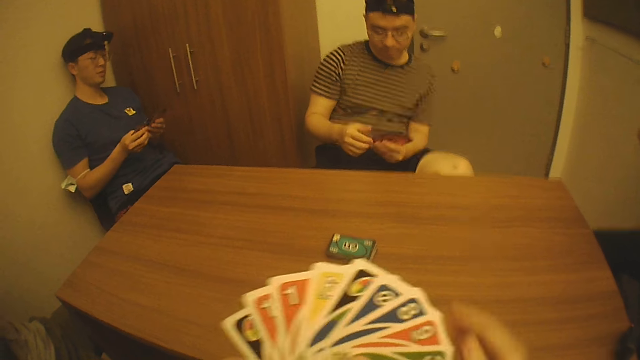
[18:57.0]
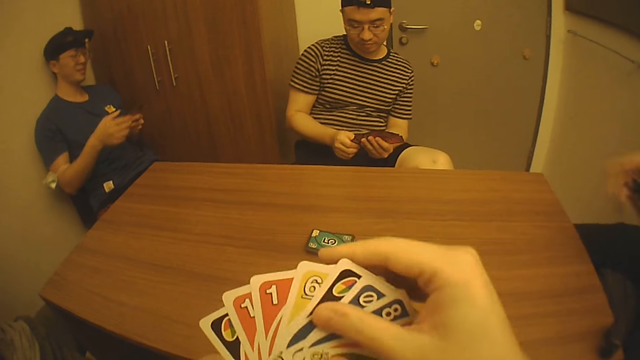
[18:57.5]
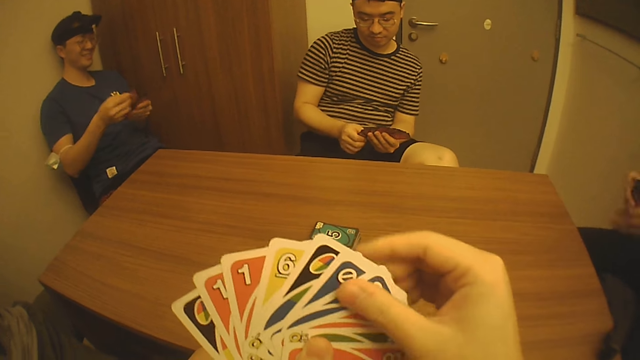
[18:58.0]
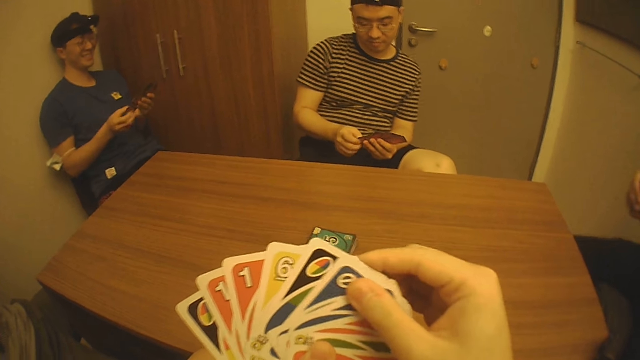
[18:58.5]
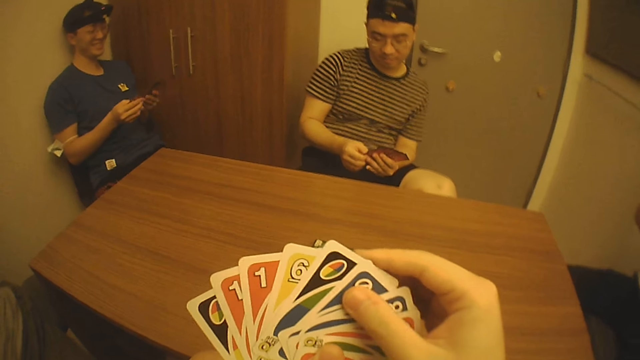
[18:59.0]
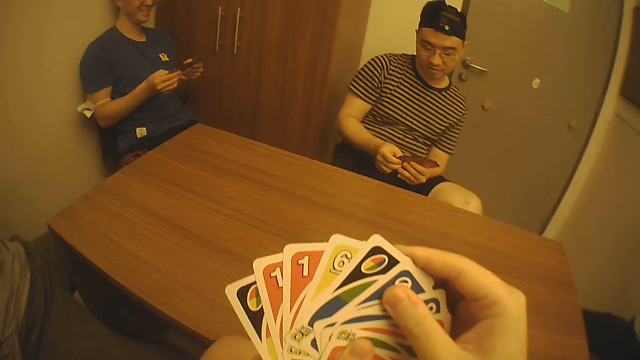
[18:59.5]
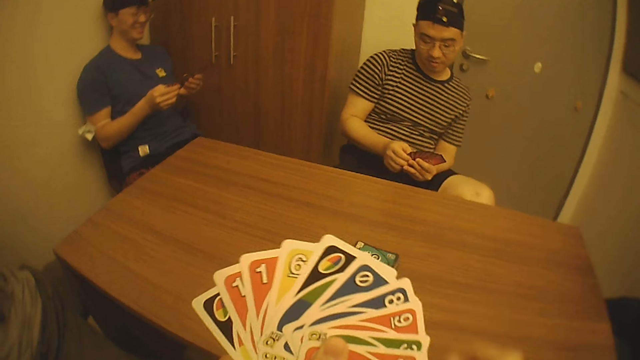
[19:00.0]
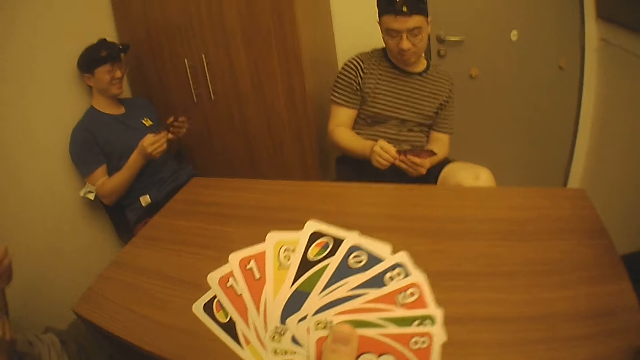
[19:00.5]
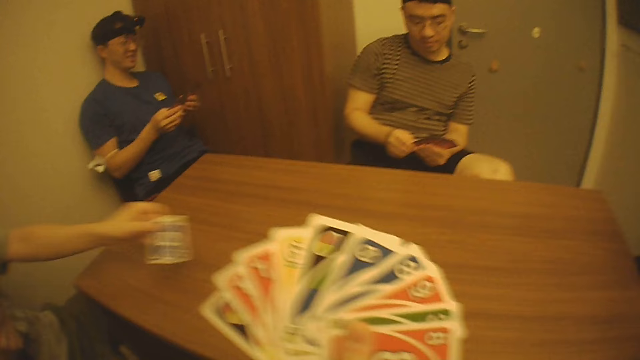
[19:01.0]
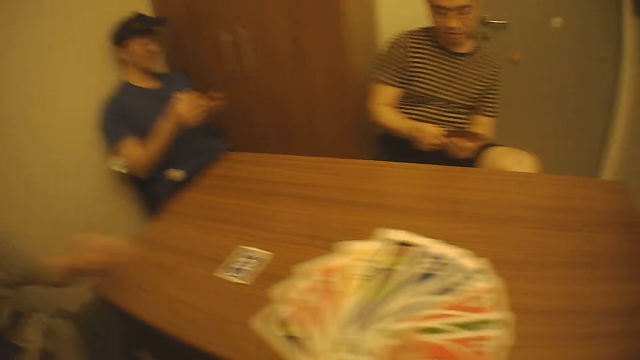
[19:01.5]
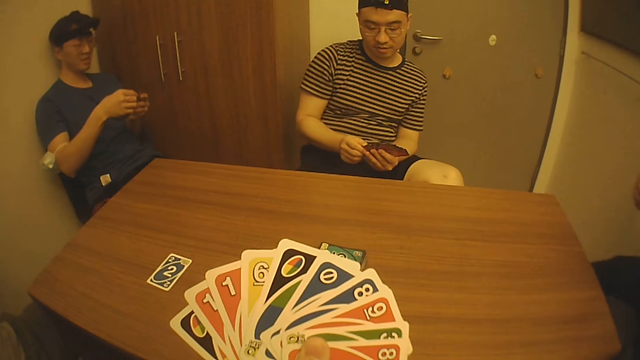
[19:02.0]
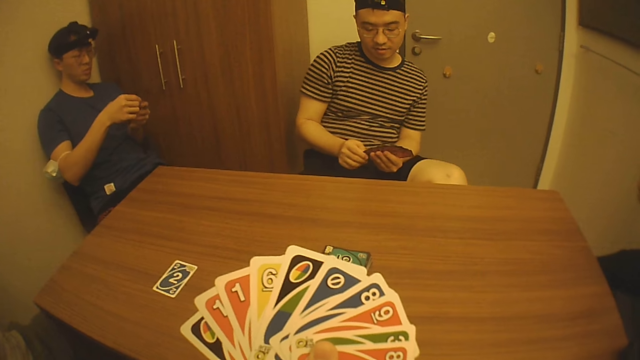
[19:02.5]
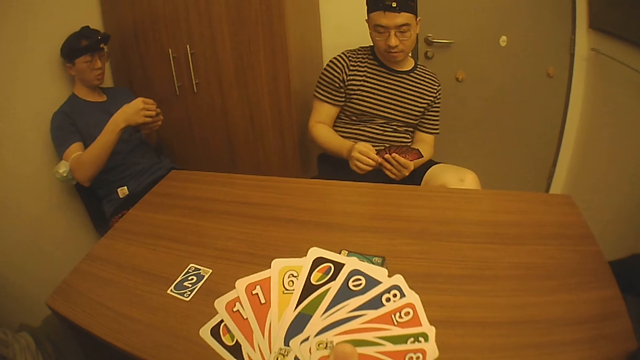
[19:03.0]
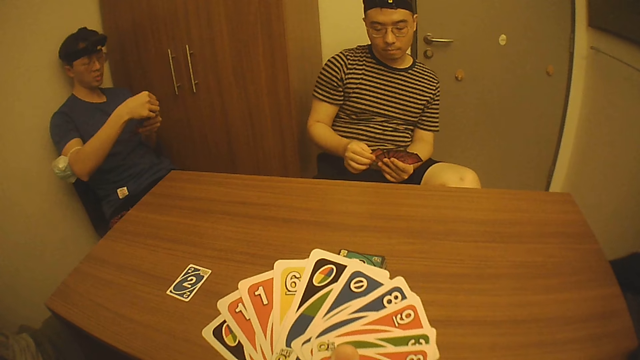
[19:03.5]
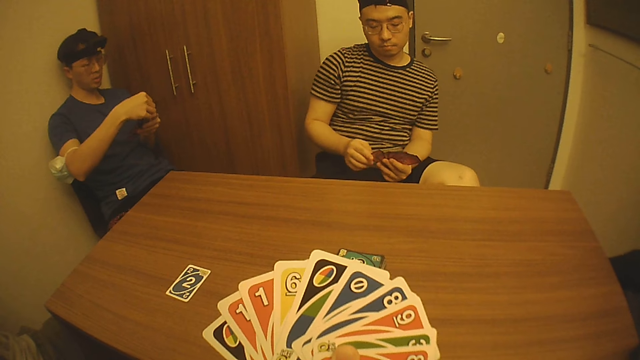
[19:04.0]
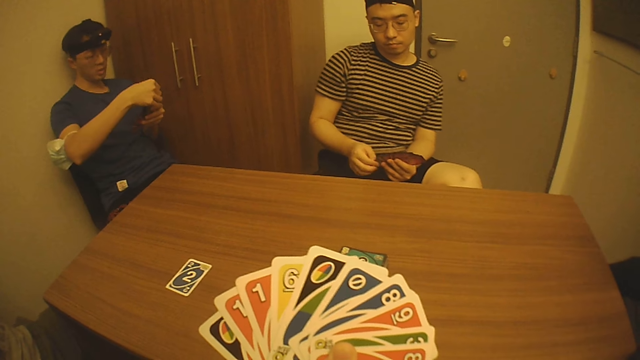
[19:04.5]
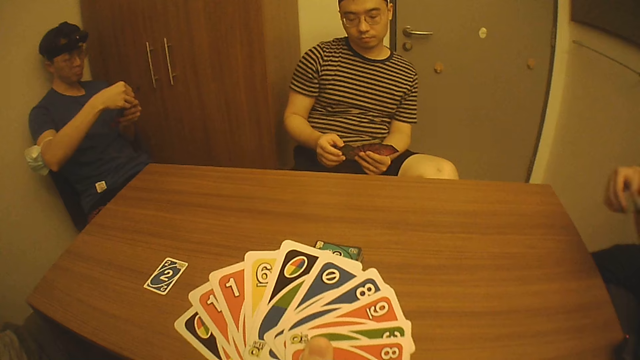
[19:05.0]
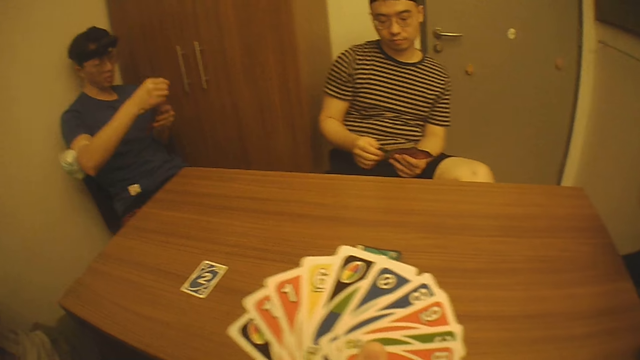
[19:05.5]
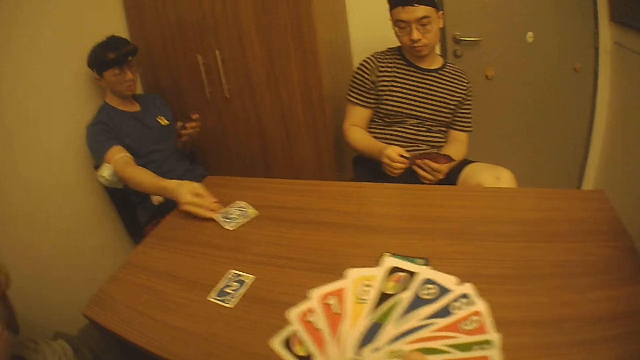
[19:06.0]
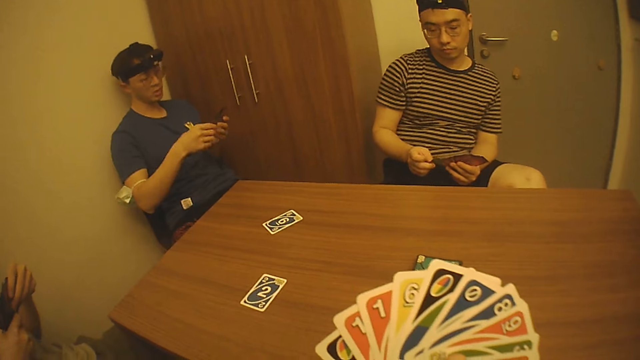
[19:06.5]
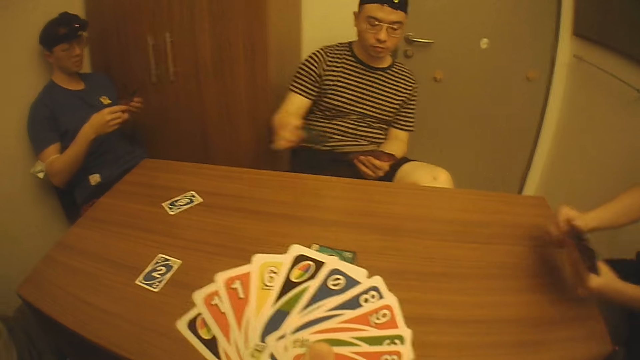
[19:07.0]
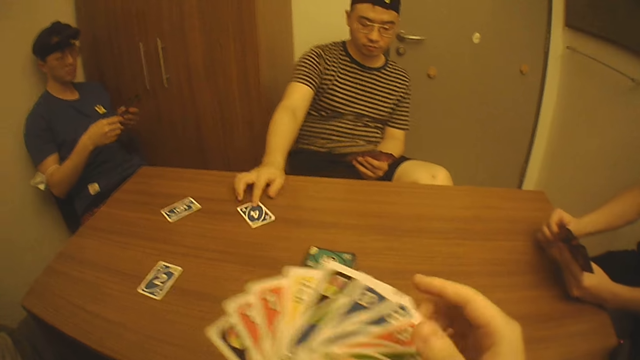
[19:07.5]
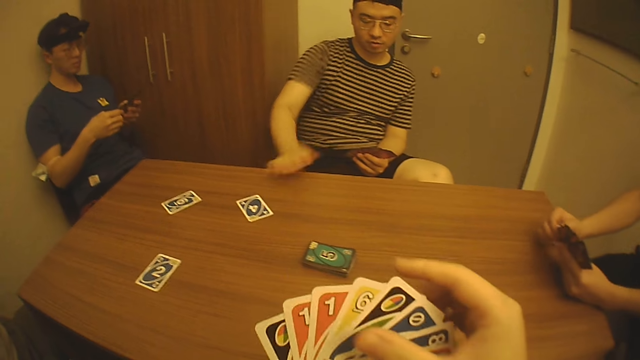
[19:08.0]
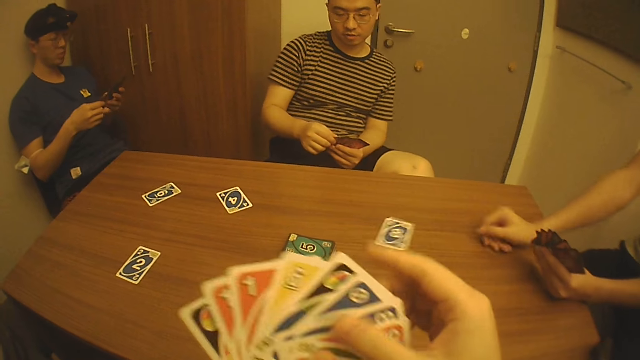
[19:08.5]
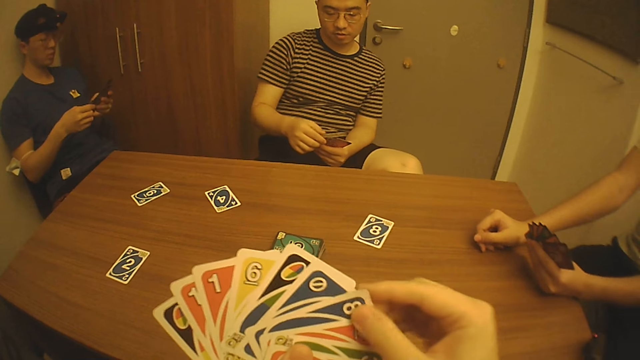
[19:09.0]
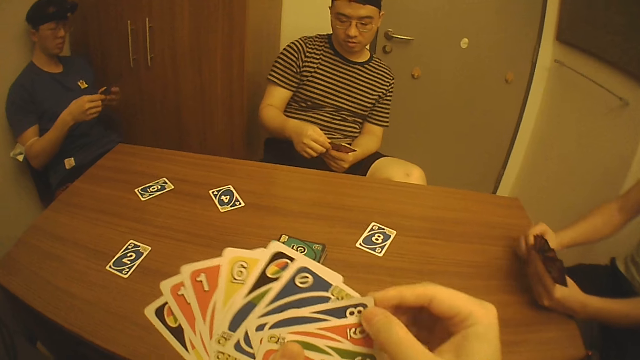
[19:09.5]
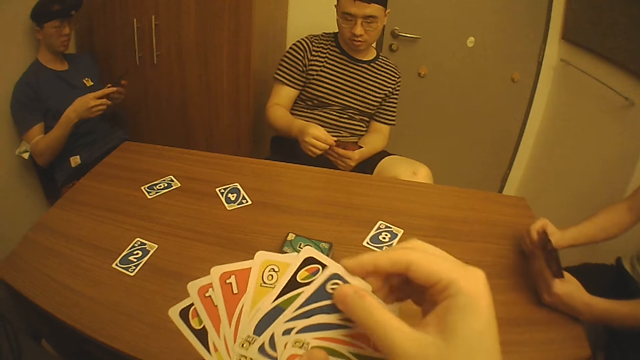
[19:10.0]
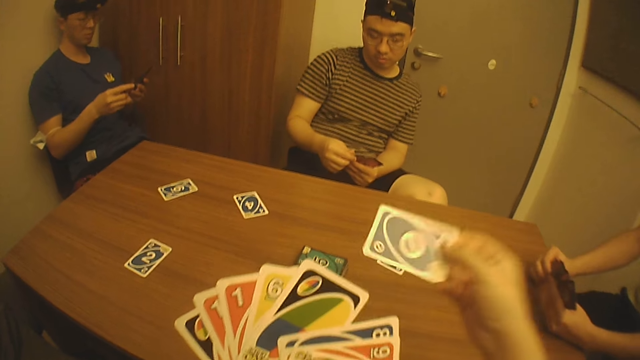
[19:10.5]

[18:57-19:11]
The camera wearer touches the playing cards, moves the right hand and looks at the playing cards. A man drops the playing card on the table. Another man looks at the playing cards. The camera wearer looks at the playing cards. A third man moves the right hand and drops the playing card on the table. The second man places the playing card on the table. The camera wearer touches the playing cards. A fourth man drops the playing card on the table. The camera wearer holds the playing cards and touches the playing cards.

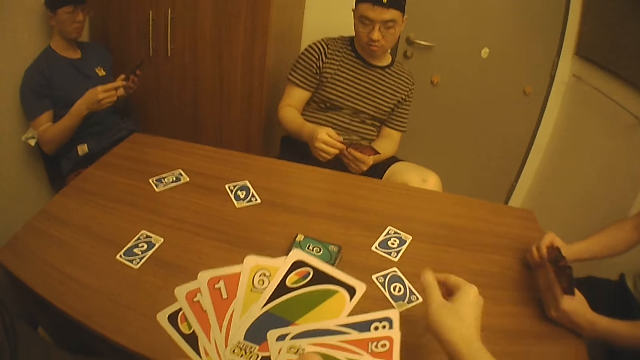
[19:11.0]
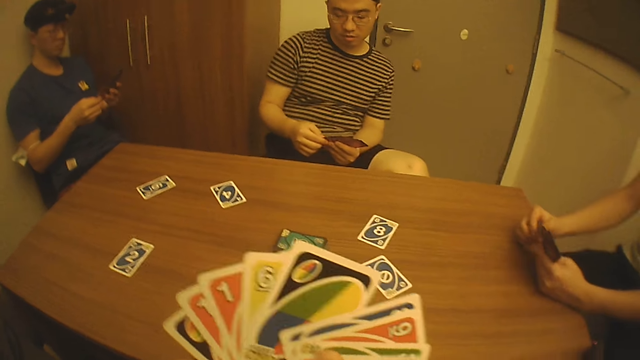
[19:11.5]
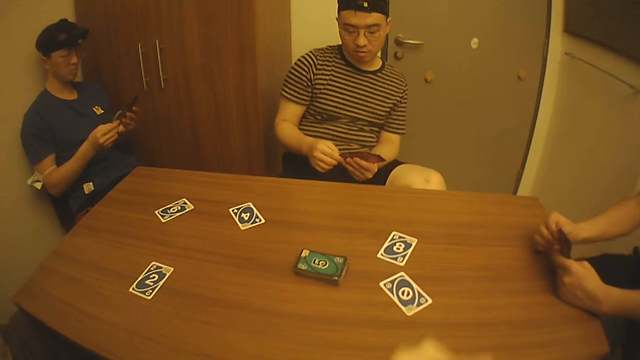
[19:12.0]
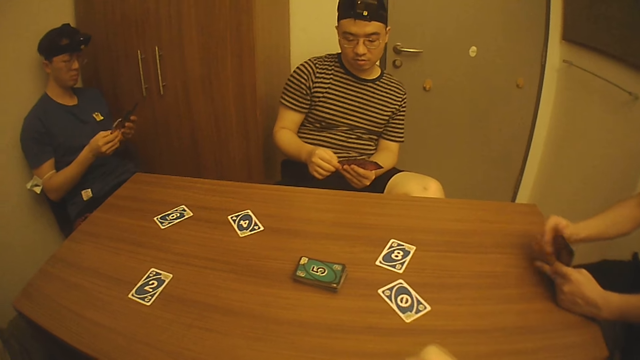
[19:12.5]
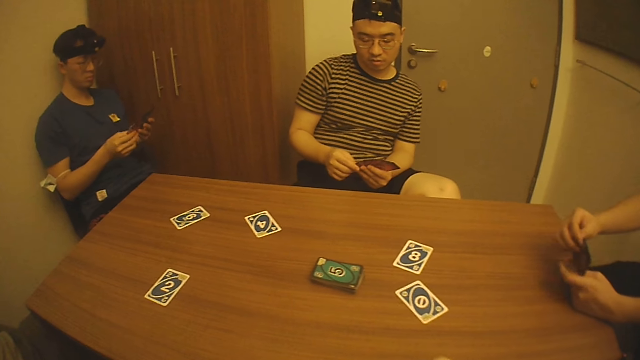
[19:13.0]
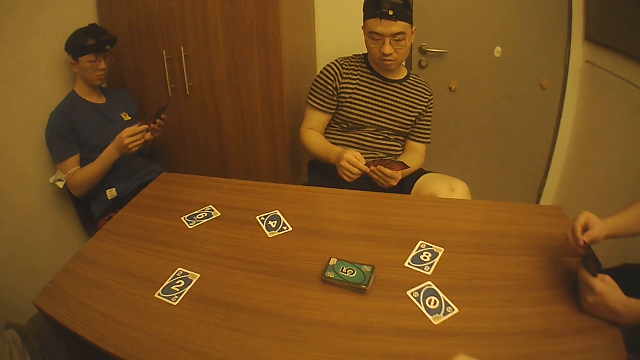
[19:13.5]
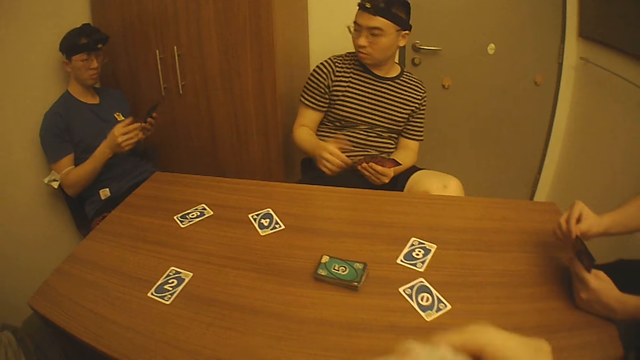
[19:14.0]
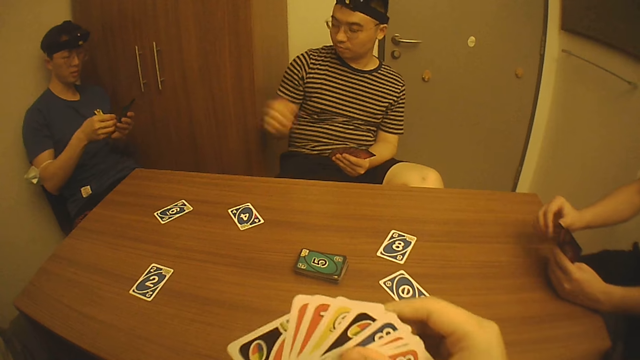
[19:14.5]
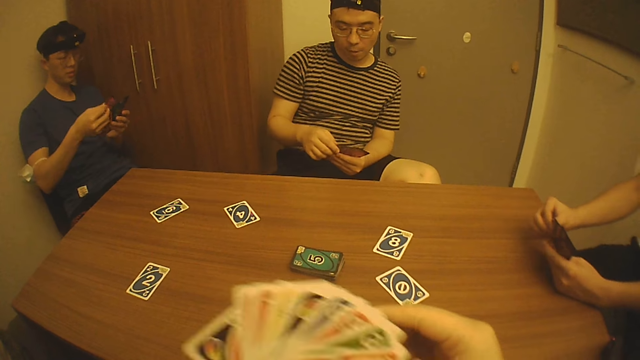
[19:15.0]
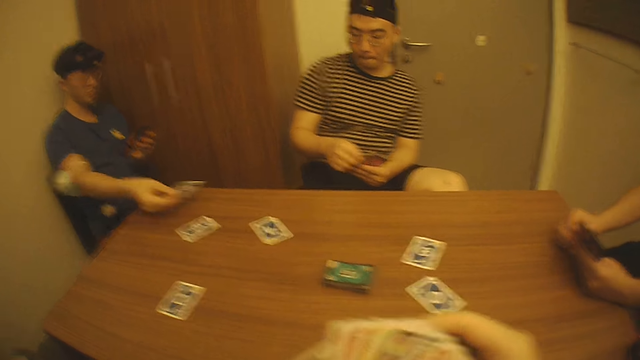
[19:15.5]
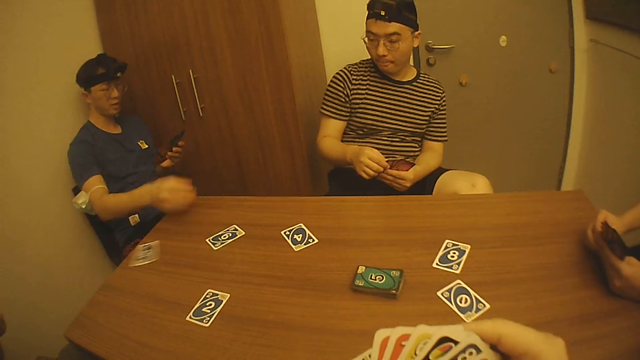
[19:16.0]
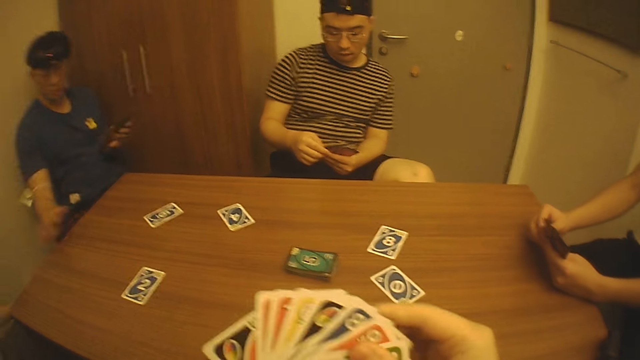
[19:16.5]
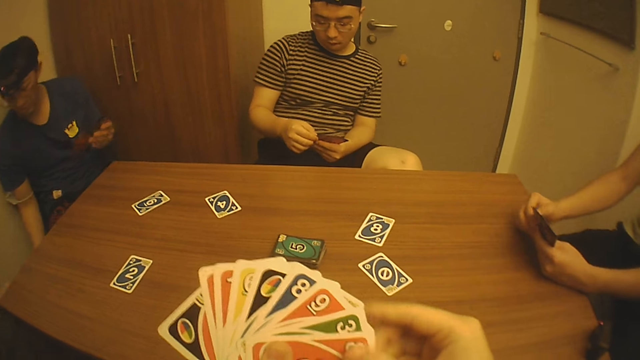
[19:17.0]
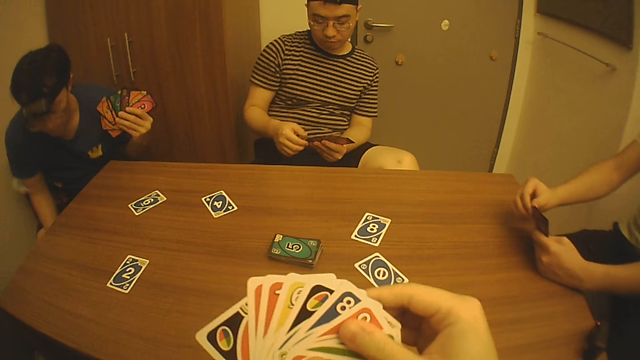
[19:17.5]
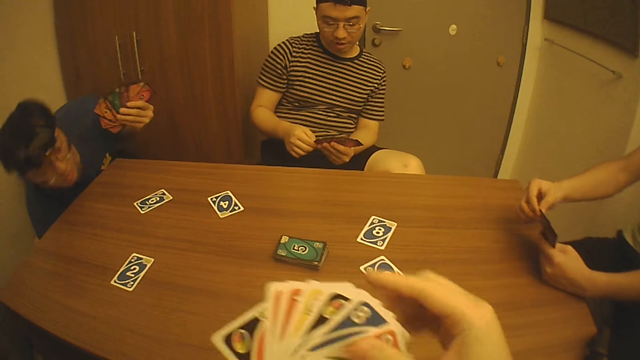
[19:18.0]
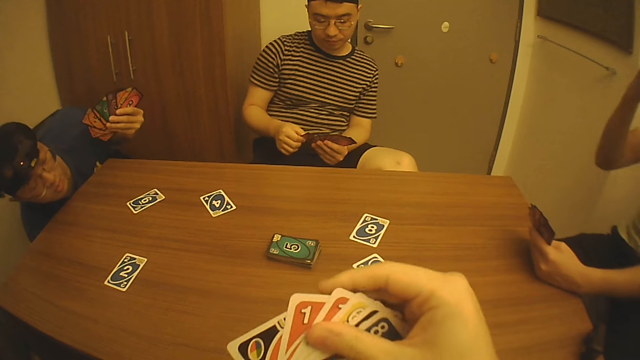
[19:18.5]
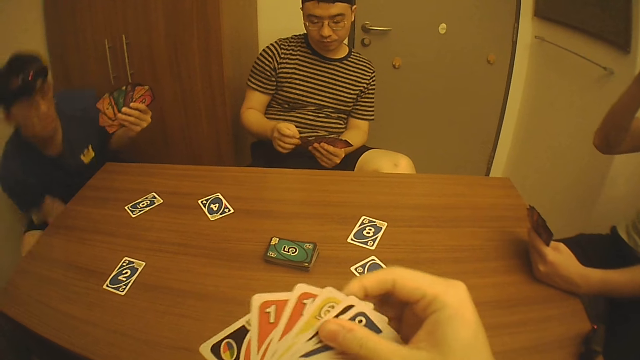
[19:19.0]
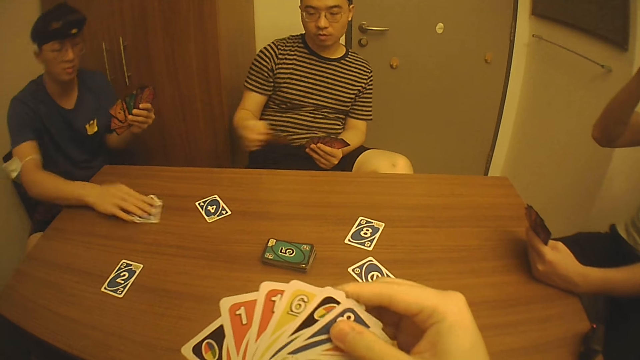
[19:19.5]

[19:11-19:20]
The camera wearer pulls a playing card and places the playing card on the table. They pull back the right hand, look at the playing cards and move the playing cards. A man looks at the playing cards. Another man converses with the first man. The camera wearer looks at the playing cards. The first man drops the playing card on the table. A third man looks at the playing cards. The camera wearer touches the playing cards and arranges the playing cards. The first man places the playing card on the table.
